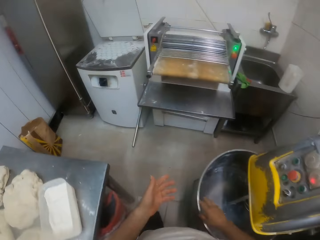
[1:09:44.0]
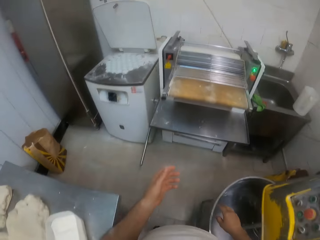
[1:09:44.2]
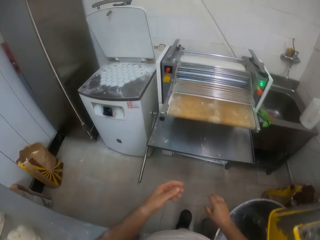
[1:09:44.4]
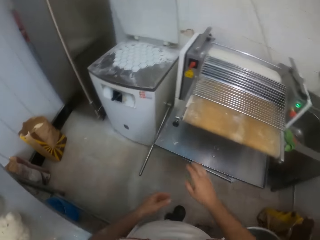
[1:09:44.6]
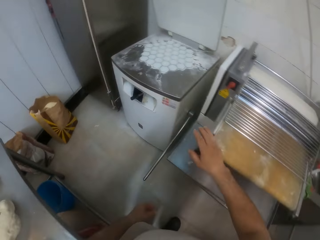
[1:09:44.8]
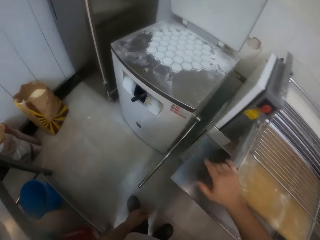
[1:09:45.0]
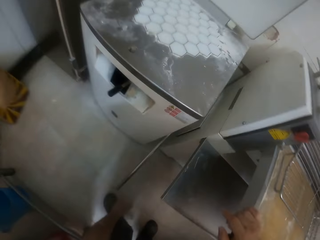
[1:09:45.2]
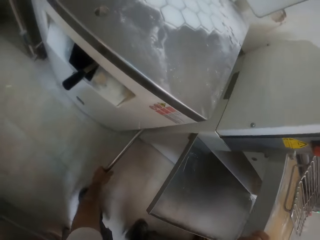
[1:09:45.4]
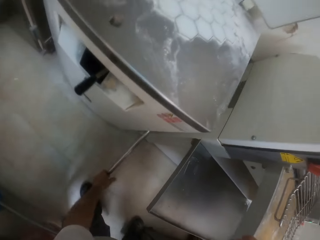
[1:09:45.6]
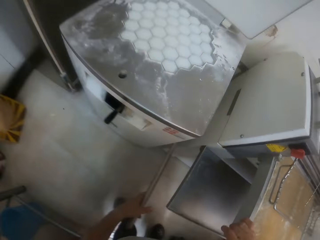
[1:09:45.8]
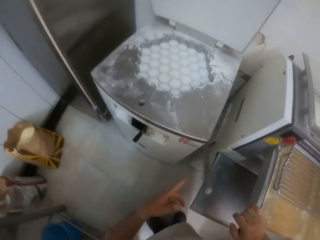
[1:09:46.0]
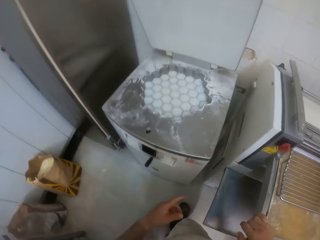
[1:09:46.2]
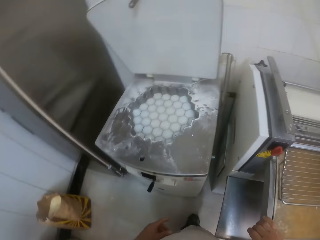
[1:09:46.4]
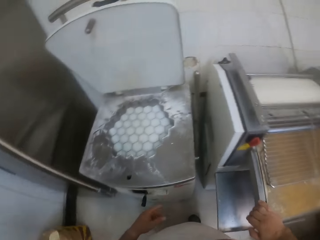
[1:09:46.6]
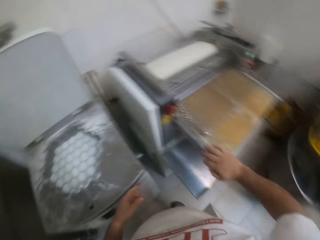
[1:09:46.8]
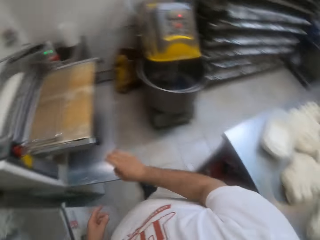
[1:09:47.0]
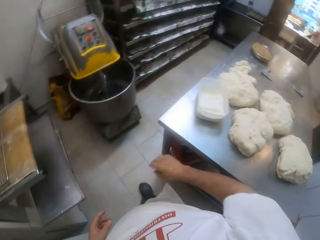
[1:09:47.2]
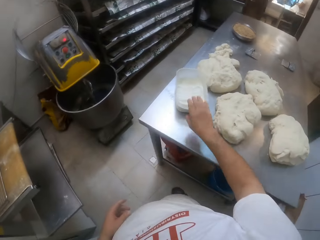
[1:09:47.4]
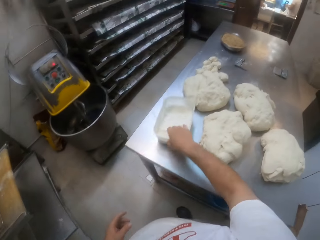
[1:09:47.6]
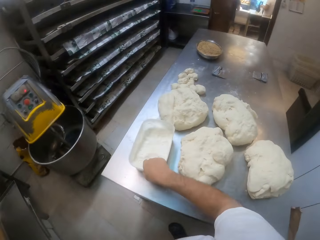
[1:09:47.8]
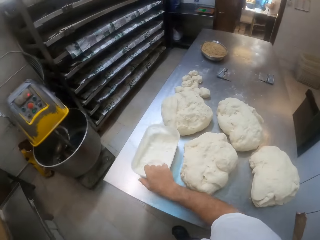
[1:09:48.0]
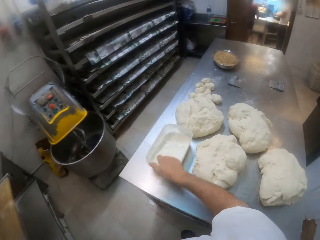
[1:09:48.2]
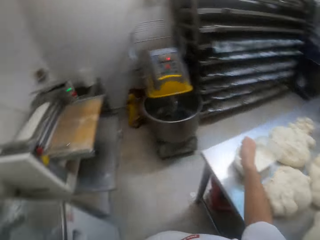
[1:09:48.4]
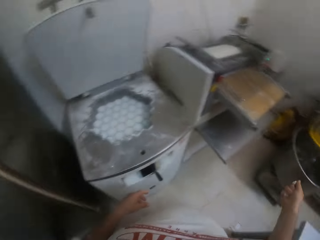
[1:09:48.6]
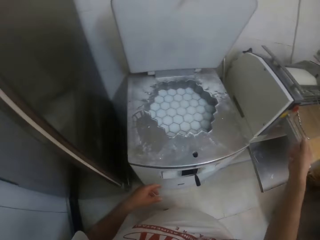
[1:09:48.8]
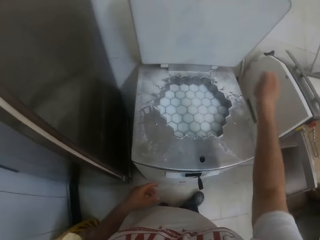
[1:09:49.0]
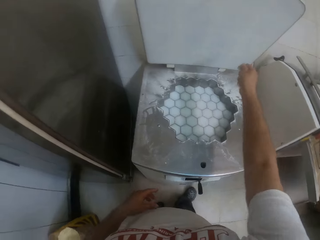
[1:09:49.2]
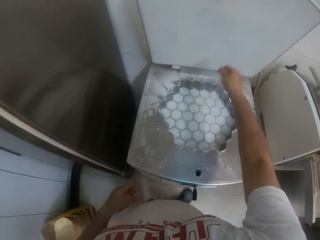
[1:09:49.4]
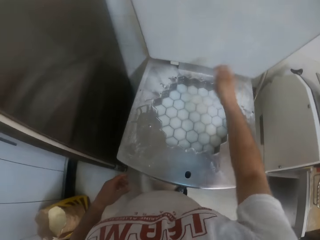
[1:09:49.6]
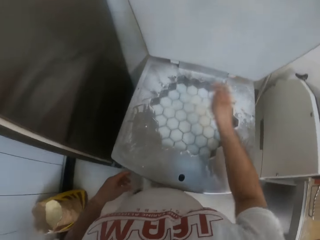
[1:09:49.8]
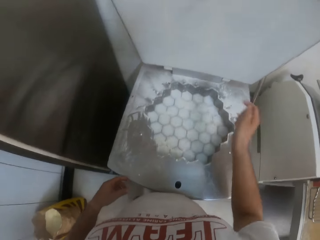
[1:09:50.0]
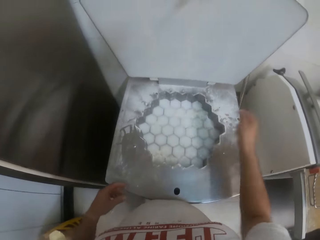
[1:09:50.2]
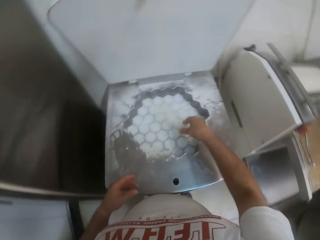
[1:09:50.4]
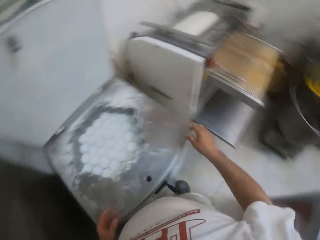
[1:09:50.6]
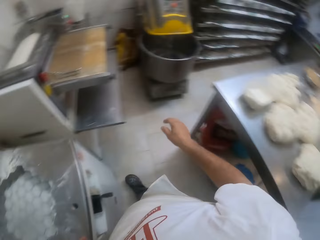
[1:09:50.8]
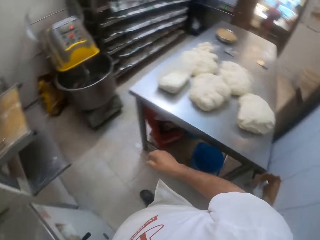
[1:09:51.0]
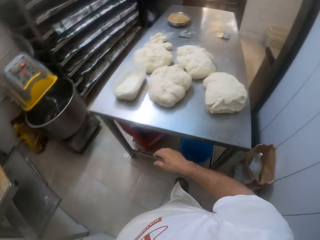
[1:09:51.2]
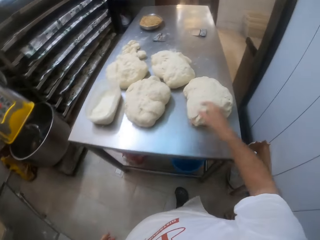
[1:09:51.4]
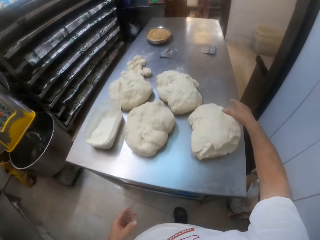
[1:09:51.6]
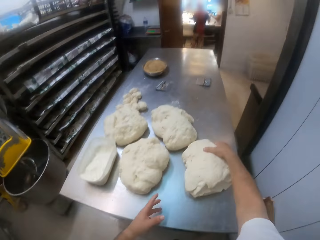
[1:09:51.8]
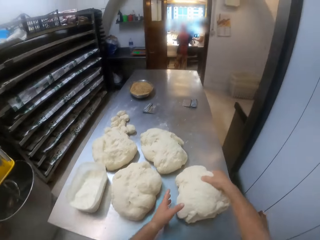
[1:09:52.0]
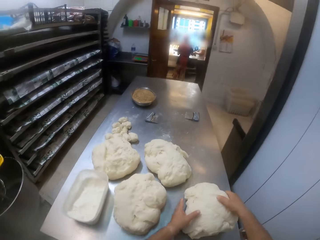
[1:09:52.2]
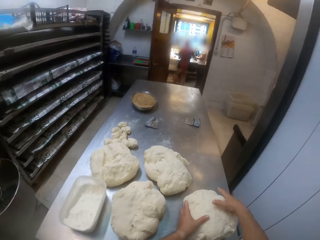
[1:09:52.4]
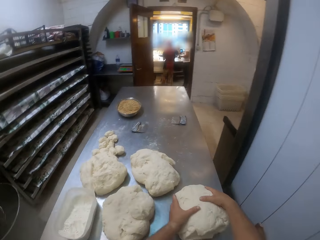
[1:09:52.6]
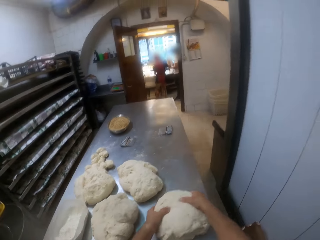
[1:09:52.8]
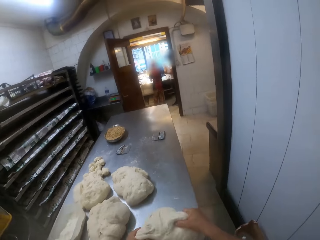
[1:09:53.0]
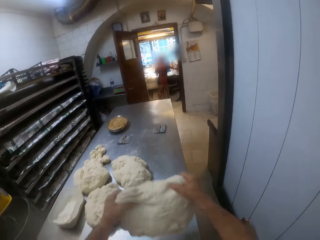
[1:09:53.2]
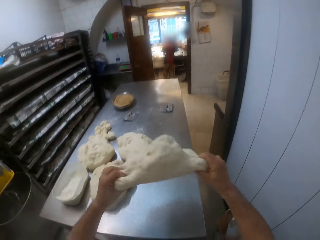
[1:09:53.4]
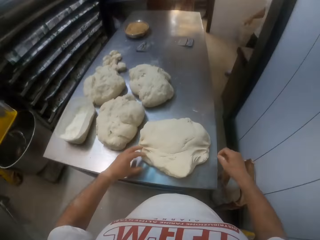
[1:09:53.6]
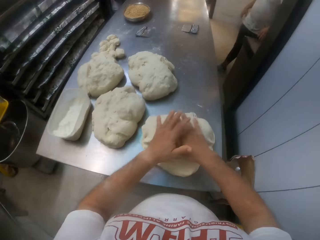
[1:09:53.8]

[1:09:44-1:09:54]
The camera wearer rubs his hands together. He rests his right hand on a dough sheeter. He pulls up the lever of the dough divider with his left hand. He walks around. He dips his right hand into the bowl of flour on the table. He throws the flour in his right hand into the dough divider. He flips the dough on the table with his hands.

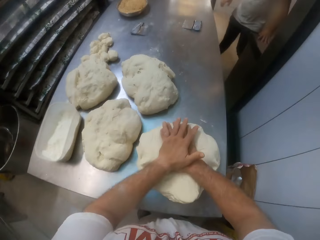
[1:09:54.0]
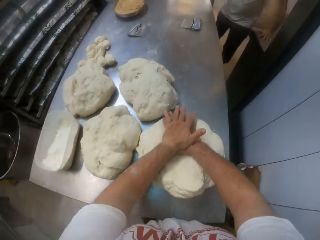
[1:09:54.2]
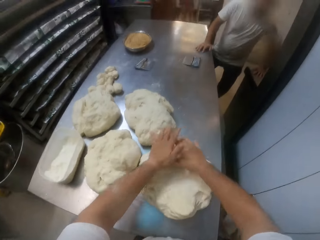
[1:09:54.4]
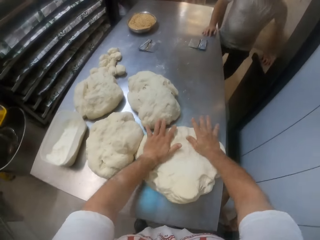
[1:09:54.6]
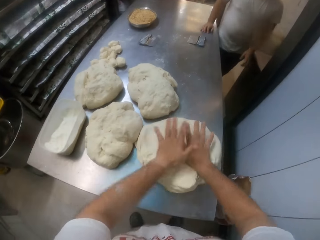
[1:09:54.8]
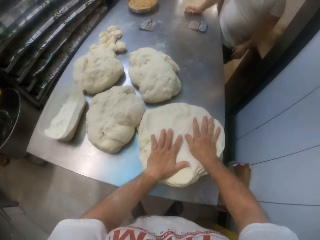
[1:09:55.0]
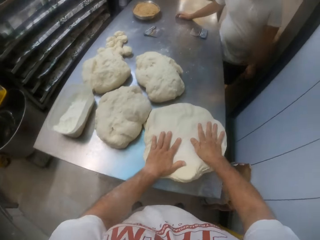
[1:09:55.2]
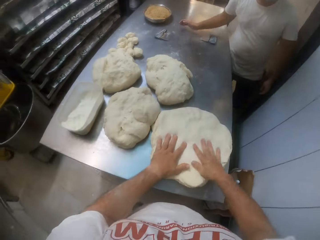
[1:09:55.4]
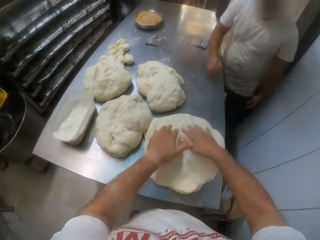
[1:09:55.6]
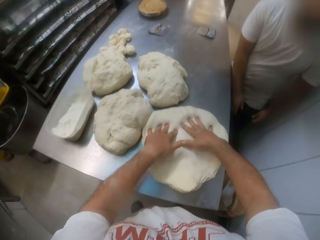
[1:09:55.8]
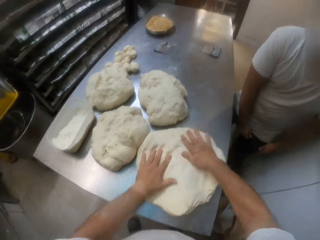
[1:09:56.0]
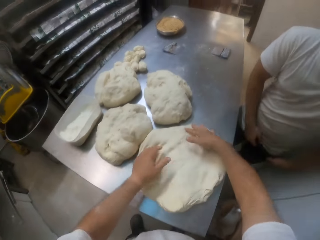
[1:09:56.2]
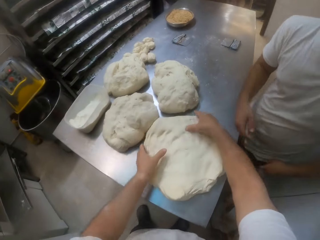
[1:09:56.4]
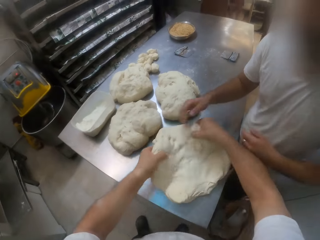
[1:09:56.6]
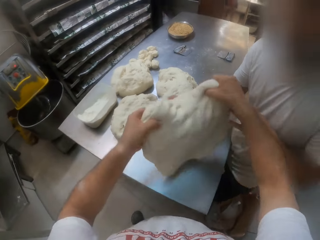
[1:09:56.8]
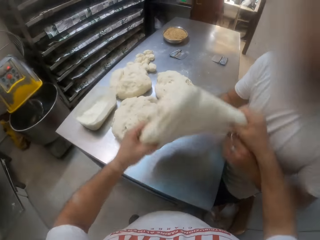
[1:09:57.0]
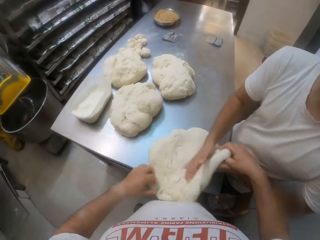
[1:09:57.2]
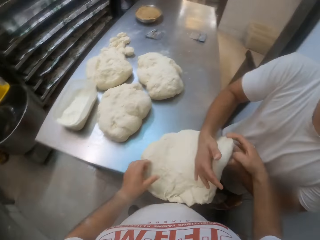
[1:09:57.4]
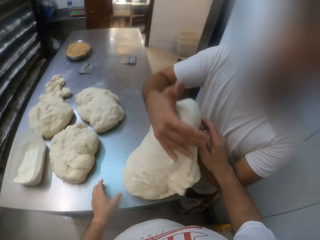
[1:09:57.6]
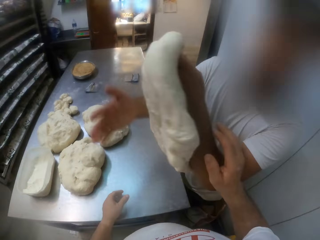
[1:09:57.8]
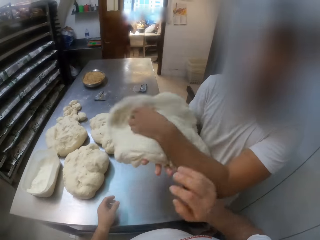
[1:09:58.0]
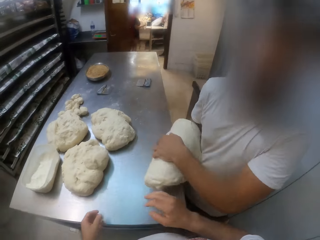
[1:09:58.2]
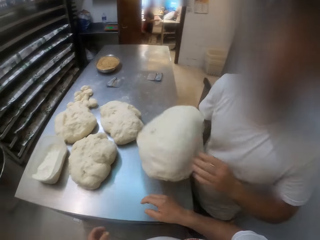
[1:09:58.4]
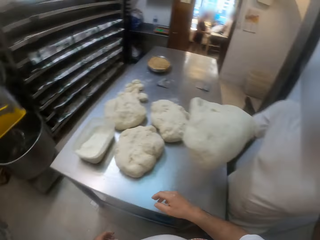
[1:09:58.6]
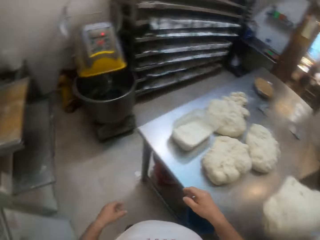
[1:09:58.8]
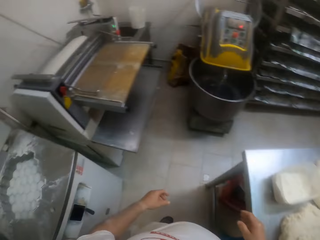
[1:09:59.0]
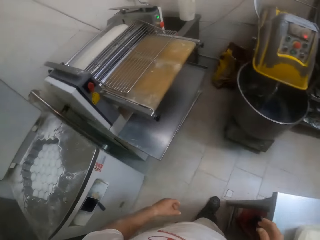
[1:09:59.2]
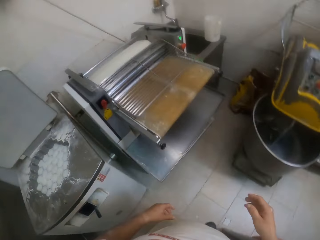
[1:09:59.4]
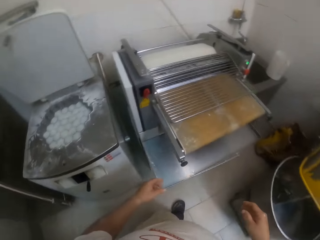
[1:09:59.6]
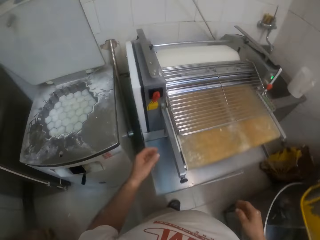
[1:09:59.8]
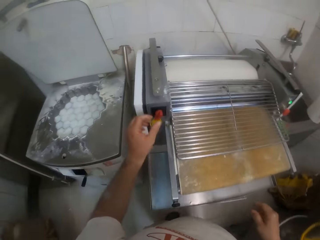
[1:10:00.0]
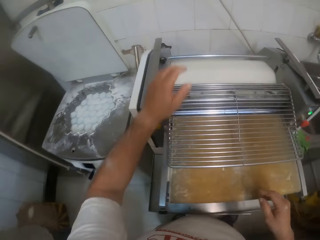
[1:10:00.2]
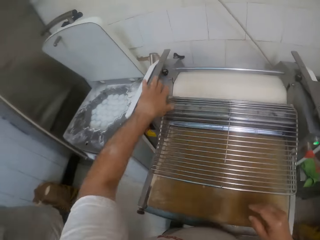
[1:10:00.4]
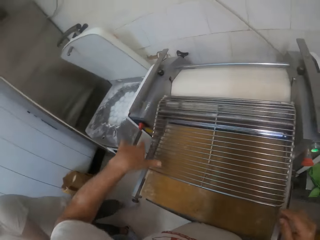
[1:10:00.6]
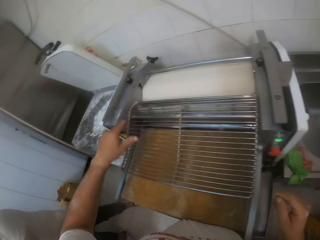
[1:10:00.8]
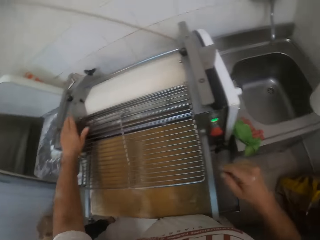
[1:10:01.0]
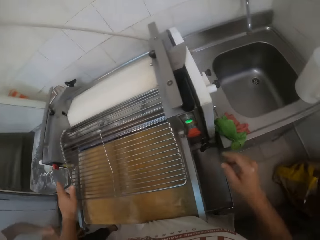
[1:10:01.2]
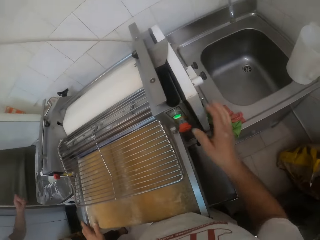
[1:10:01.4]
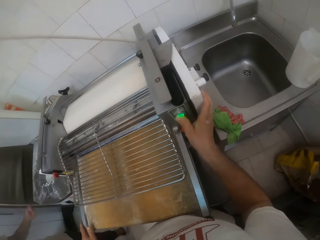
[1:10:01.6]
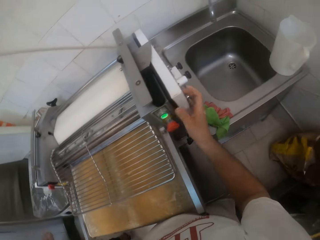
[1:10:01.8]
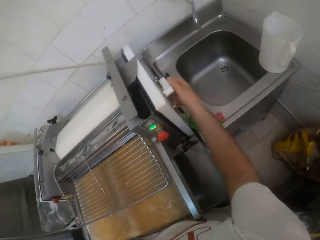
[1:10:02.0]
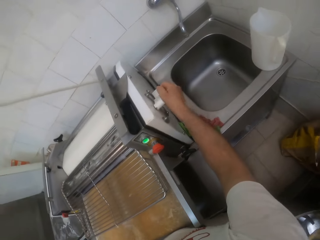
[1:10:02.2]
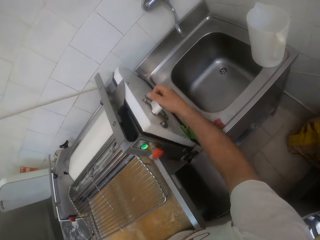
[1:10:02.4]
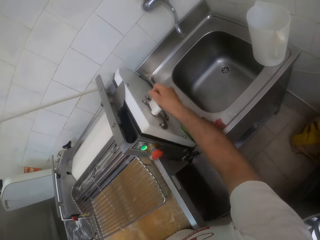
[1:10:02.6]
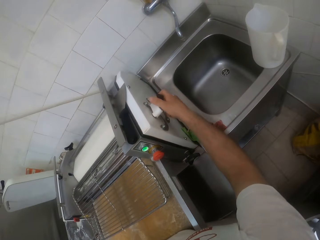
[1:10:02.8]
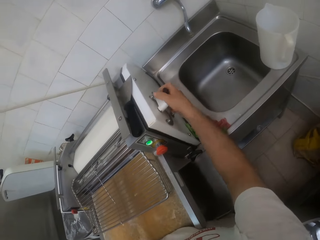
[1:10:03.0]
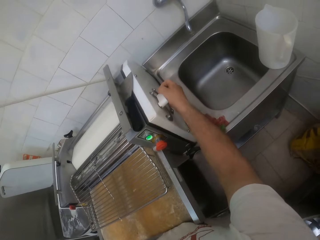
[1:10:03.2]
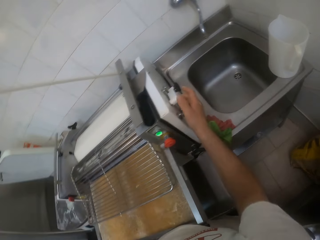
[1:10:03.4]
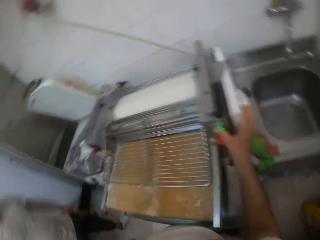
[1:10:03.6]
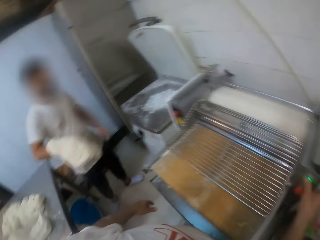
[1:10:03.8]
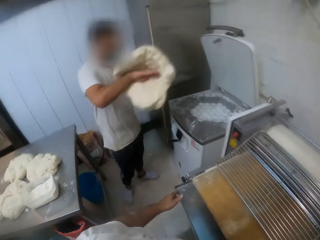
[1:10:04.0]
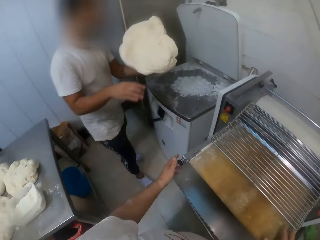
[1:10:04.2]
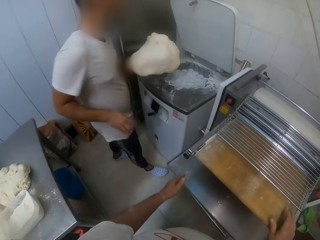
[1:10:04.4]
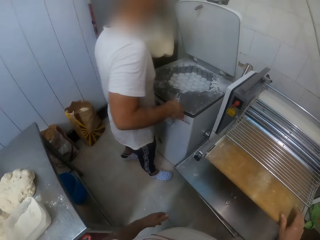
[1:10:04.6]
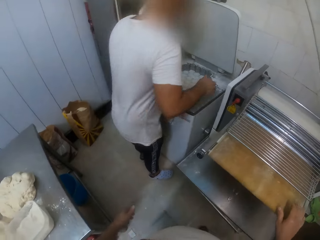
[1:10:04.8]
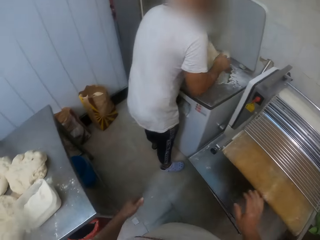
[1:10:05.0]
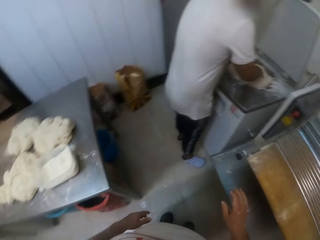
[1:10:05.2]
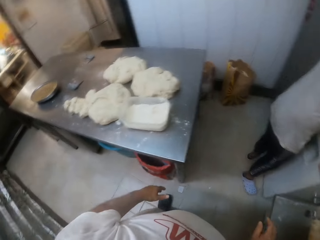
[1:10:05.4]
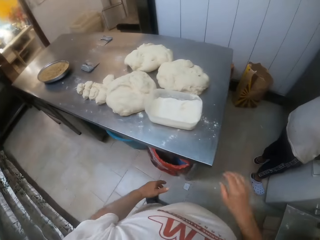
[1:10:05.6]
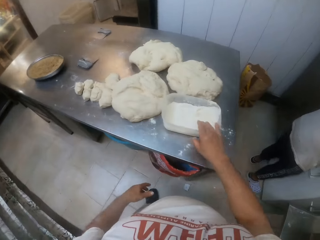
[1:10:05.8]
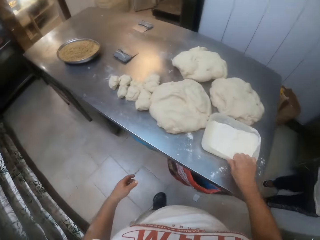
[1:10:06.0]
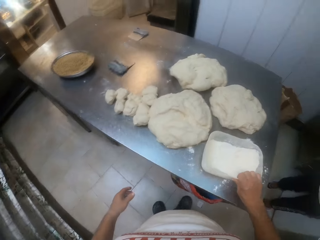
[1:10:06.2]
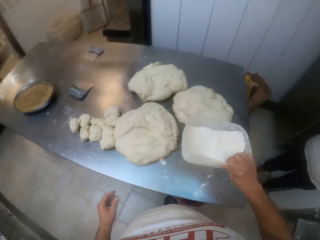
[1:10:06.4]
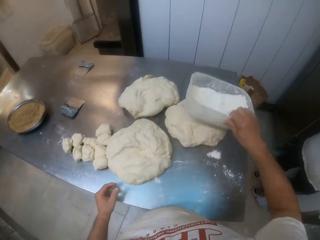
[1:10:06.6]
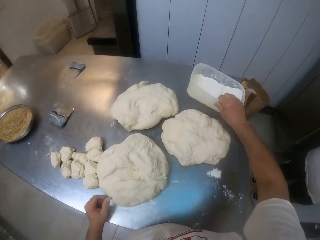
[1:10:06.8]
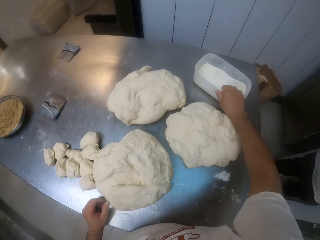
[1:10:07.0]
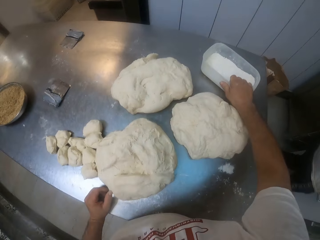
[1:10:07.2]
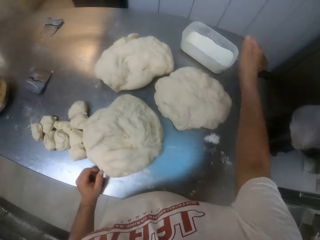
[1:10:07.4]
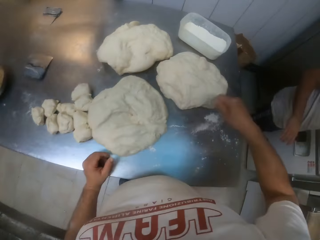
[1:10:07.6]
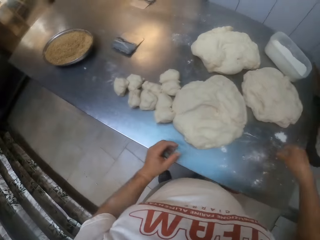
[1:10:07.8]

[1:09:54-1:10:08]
The camera wearer flattens the dough on the table with both hands. A man walks into the bakery. The camera wearer lifts the dough on the table with his hands. The man takes the dough from the camera wearer. The man flips the dough with his hands. The camera wearer passes the dough to the man. He presses the green button on the dough sheeter with his right hand. He turns the dial on the dough sheeter with his right hand. The man flips the dough on his right hand to his left hand. The man drops the dough in his left hand into the dough divider. The camera wearer lifts the bowl of flour with his right hand. He moves the container. He rests his left hand on the table. He drops the bowl in his right hand on the table.
